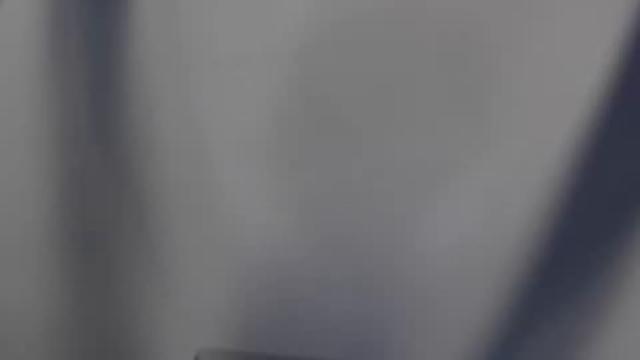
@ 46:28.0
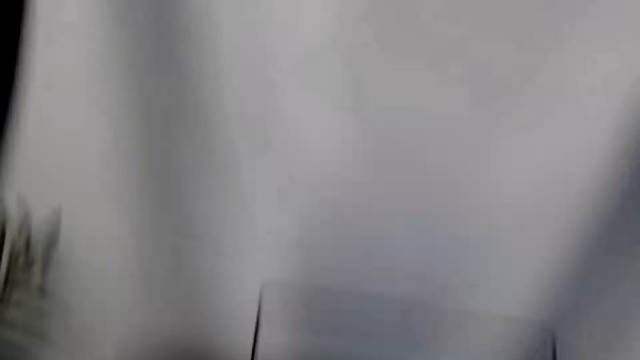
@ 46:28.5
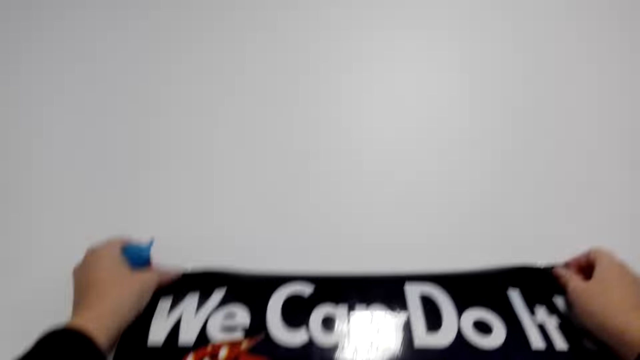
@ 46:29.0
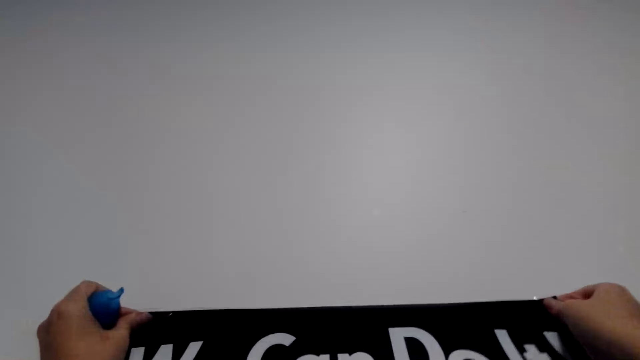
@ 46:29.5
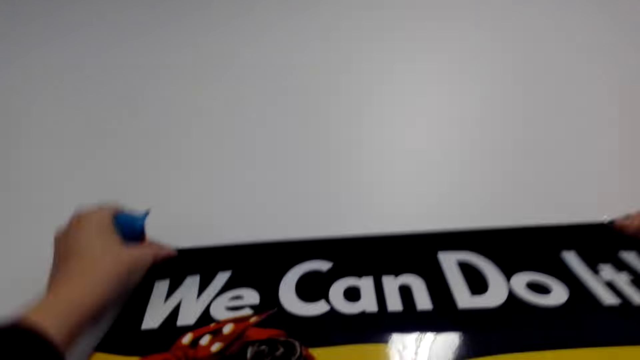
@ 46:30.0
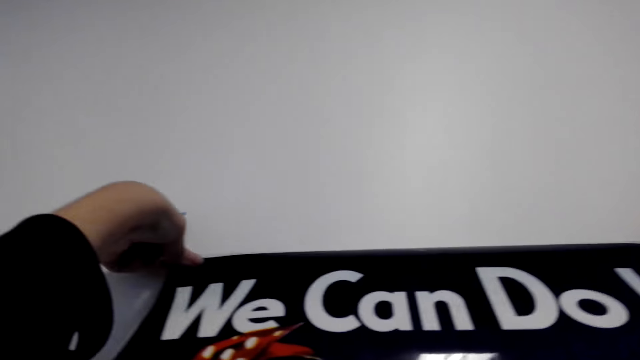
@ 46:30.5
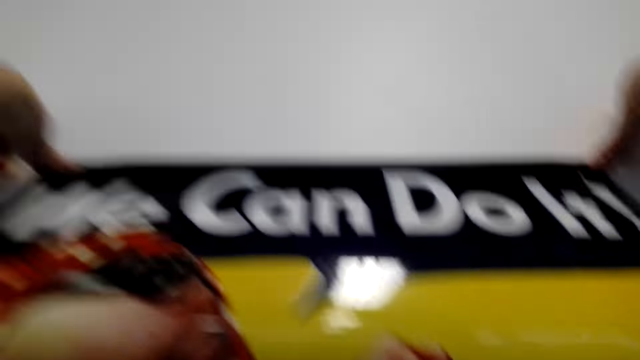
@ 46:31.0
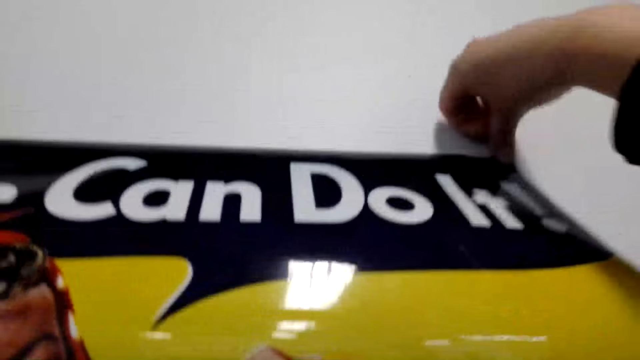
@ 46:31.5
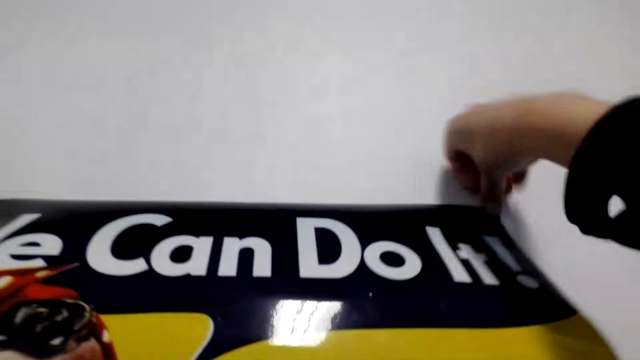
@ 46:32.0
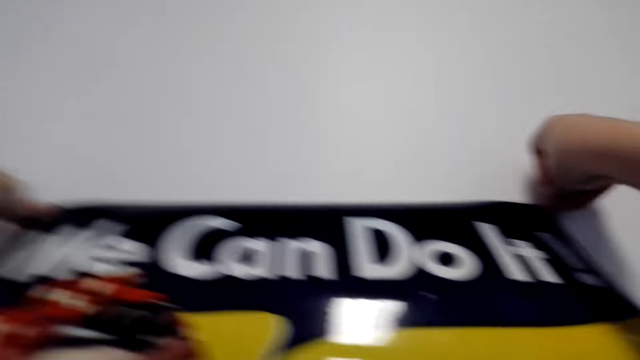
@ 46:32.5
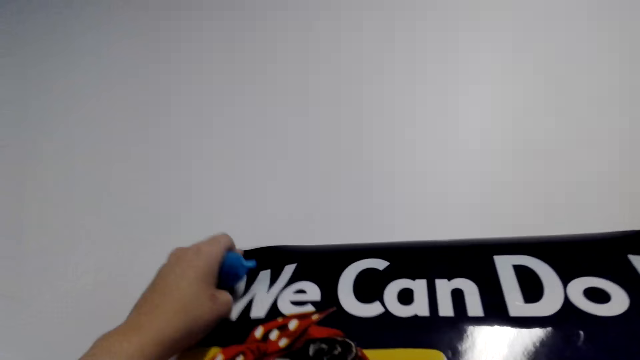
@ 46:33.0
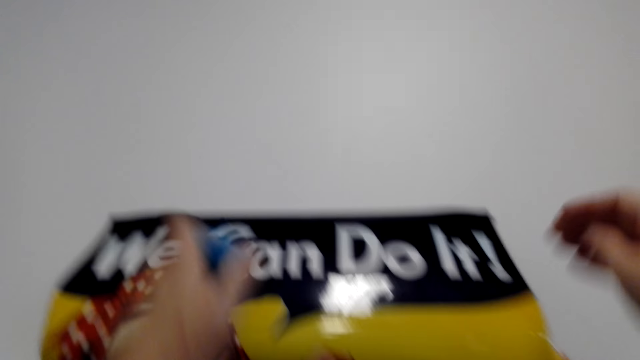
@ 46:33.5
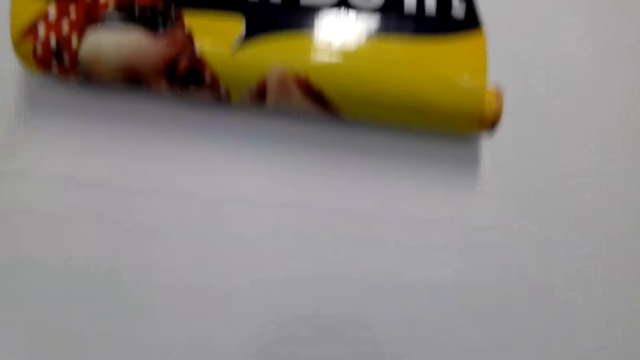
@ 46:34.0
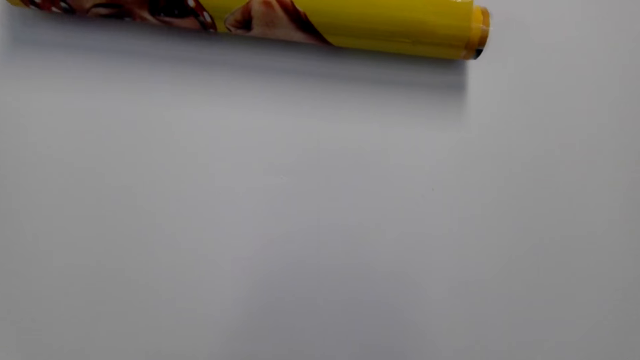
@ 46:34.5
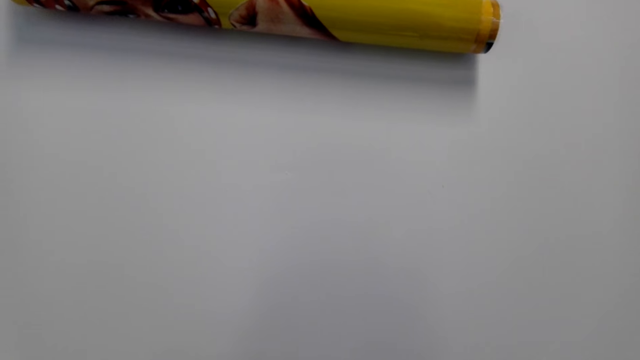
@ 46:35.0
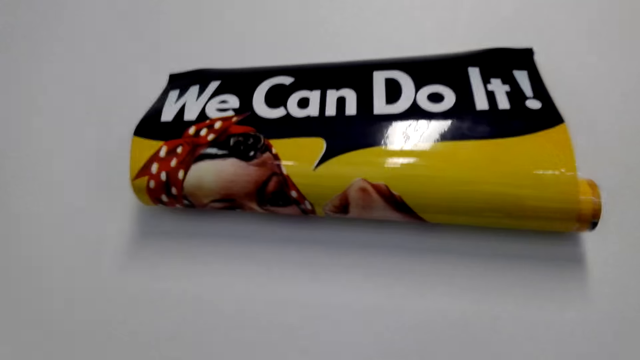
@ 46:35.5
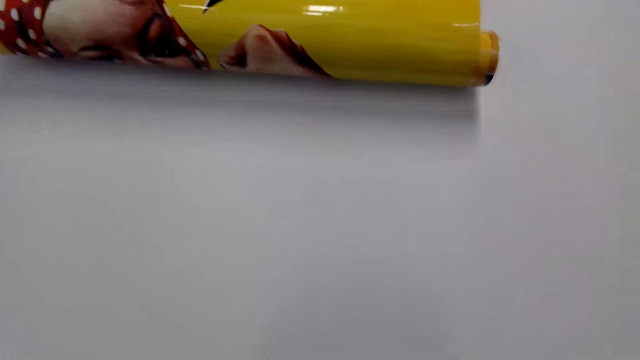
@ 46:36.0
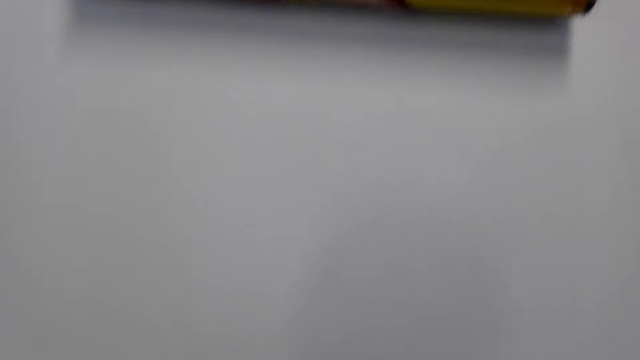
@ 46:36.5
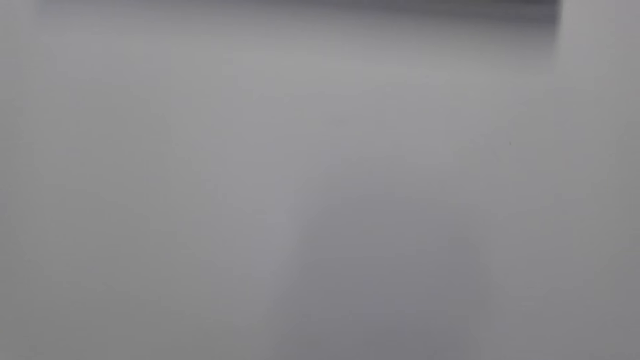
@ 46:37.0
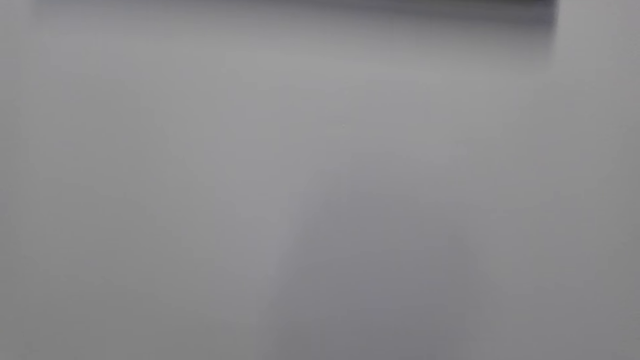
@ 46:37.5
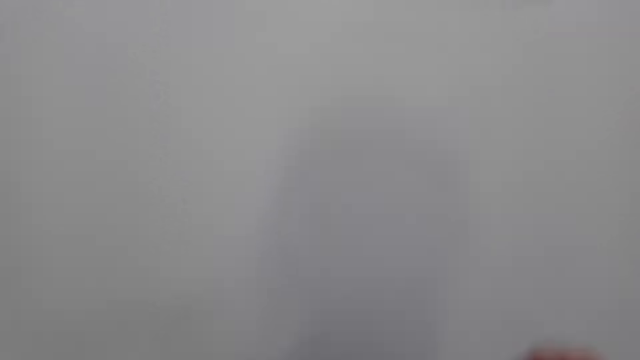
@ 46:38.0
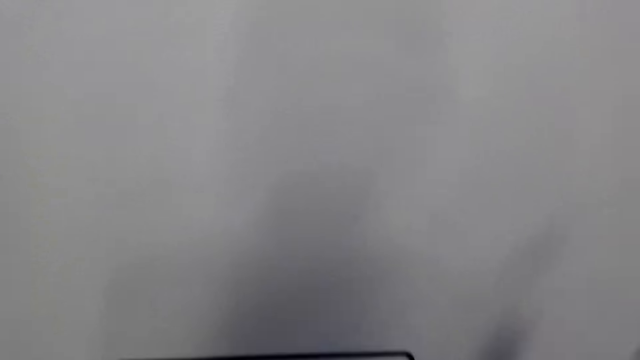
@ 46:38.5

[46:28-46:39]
The camera wearer holds a wall art against the wall. They mount the wallpaper on the wall. They tape the wall art on the wall. They align the tape.

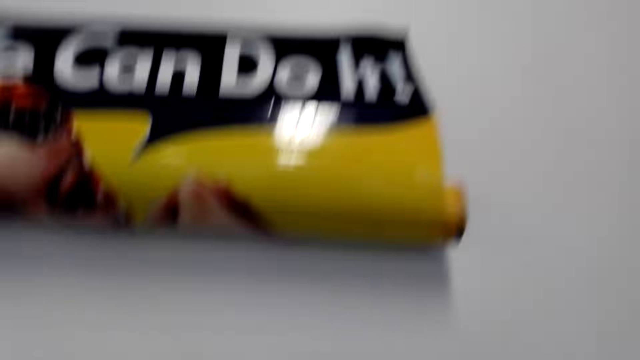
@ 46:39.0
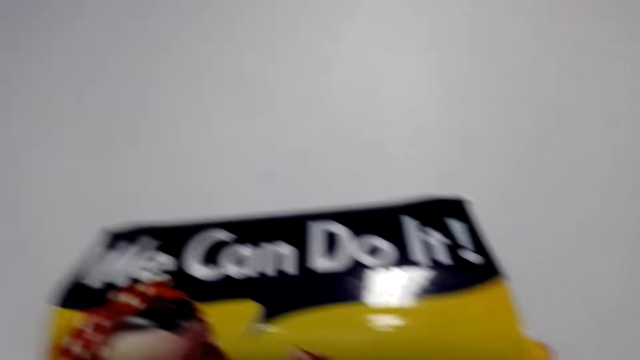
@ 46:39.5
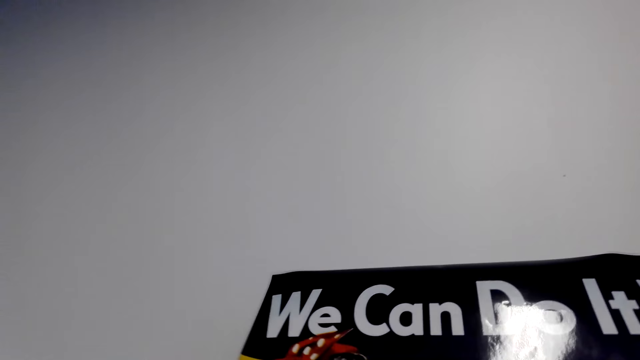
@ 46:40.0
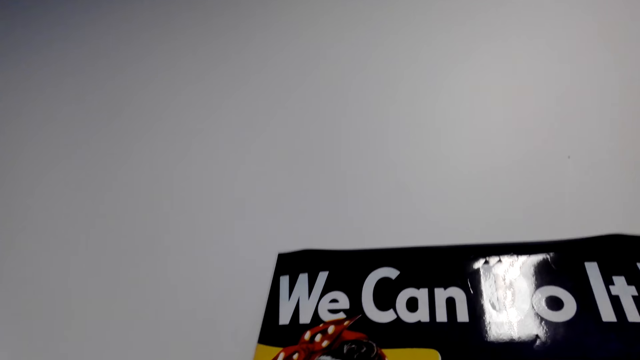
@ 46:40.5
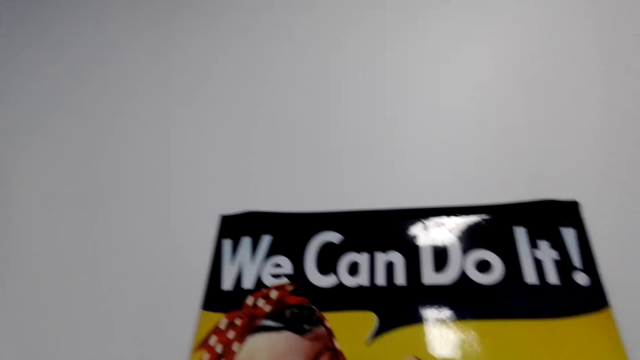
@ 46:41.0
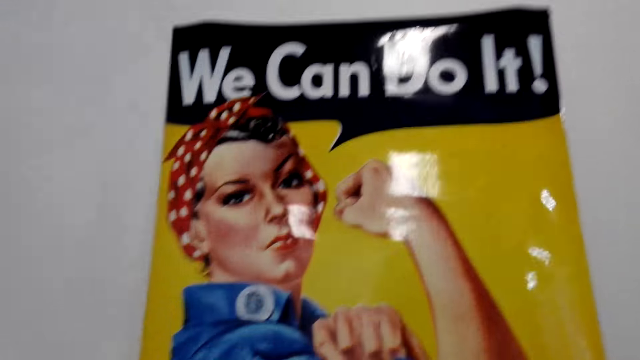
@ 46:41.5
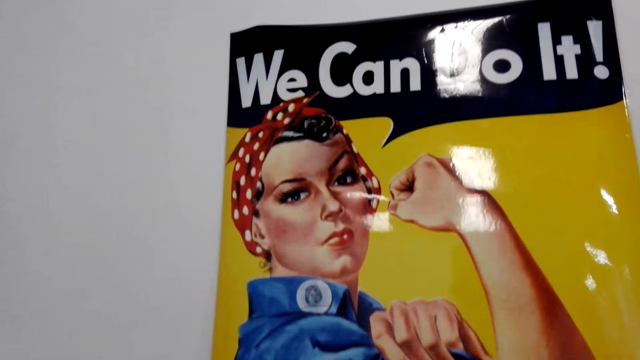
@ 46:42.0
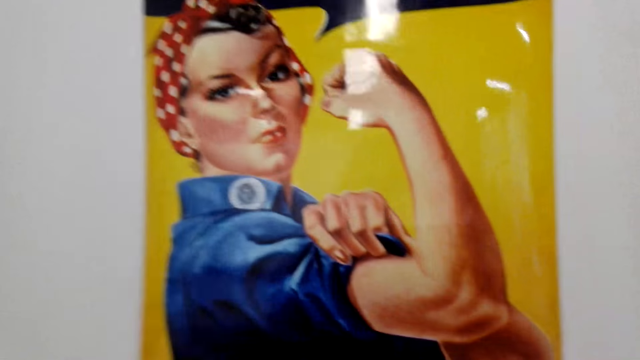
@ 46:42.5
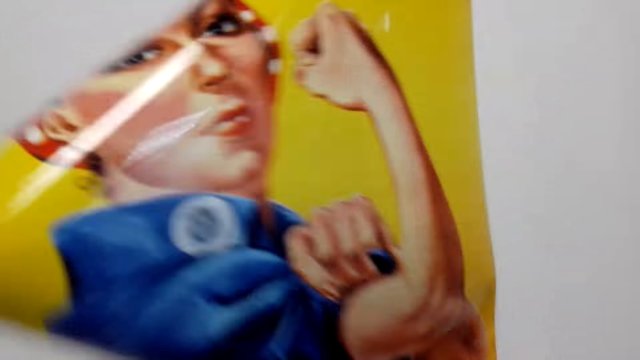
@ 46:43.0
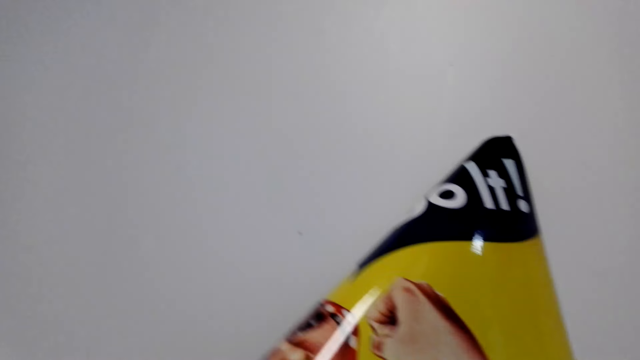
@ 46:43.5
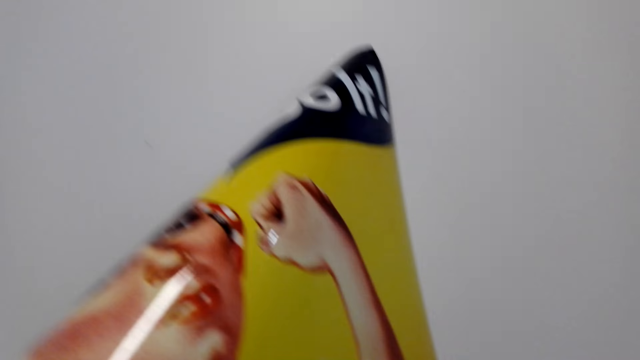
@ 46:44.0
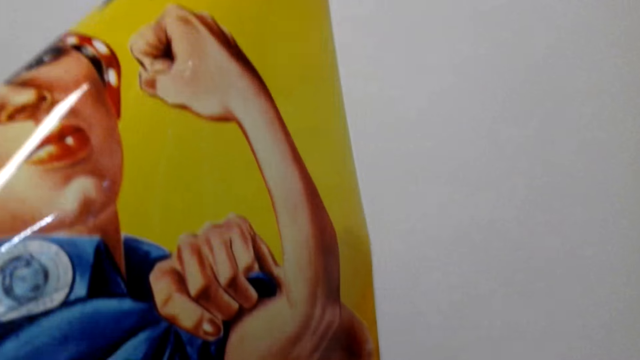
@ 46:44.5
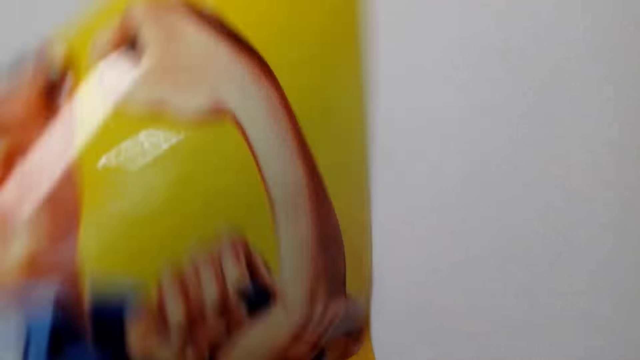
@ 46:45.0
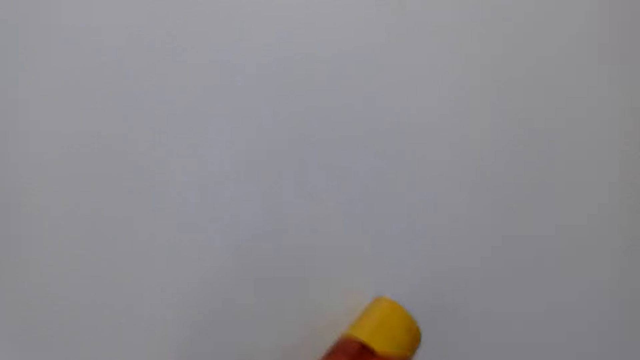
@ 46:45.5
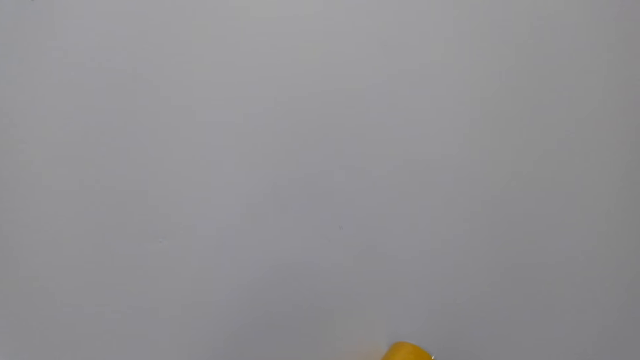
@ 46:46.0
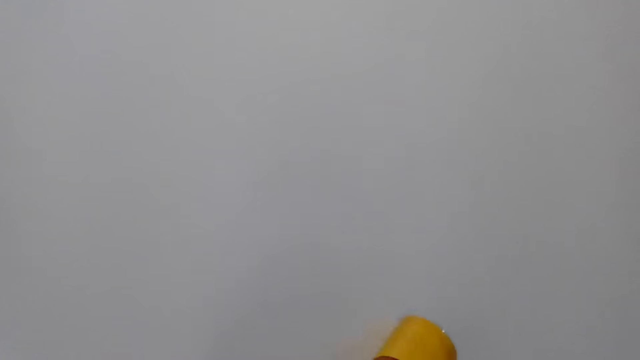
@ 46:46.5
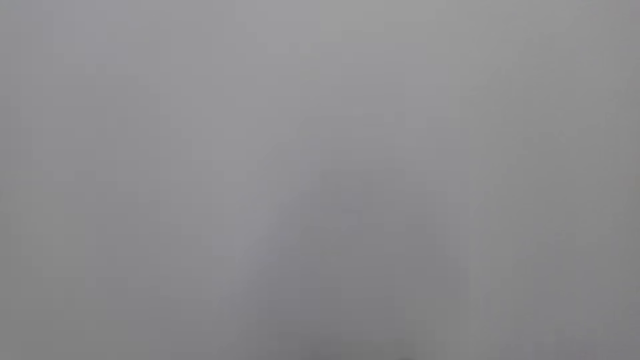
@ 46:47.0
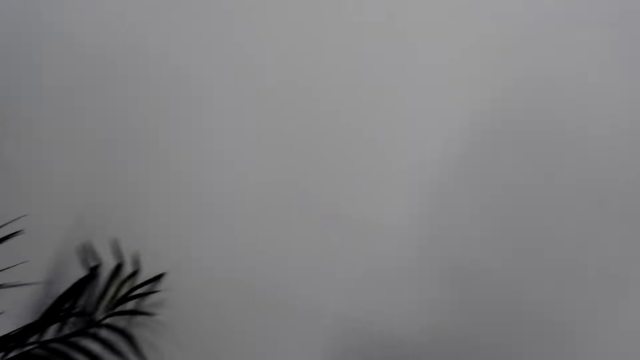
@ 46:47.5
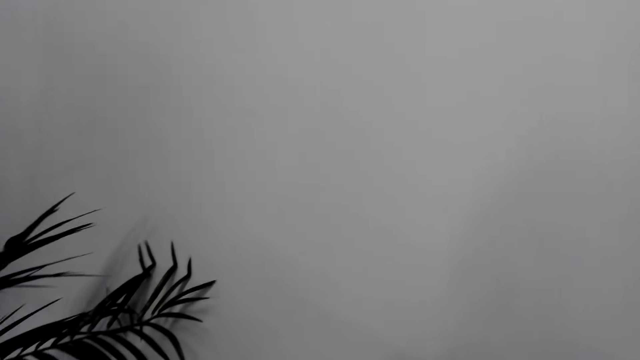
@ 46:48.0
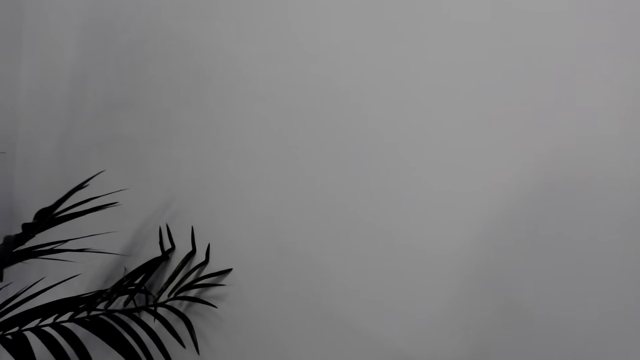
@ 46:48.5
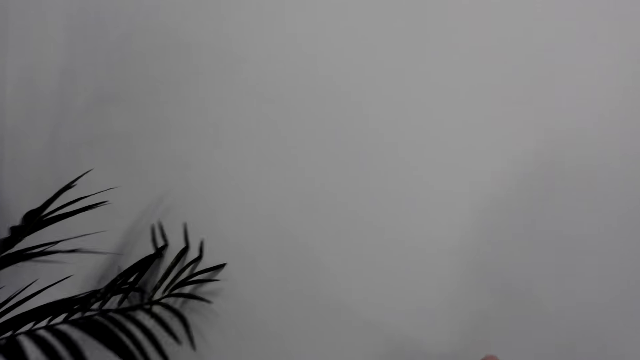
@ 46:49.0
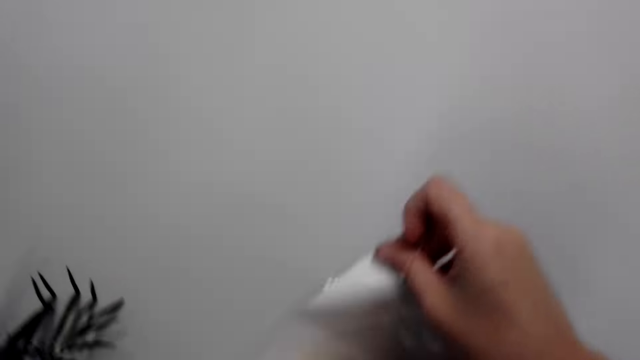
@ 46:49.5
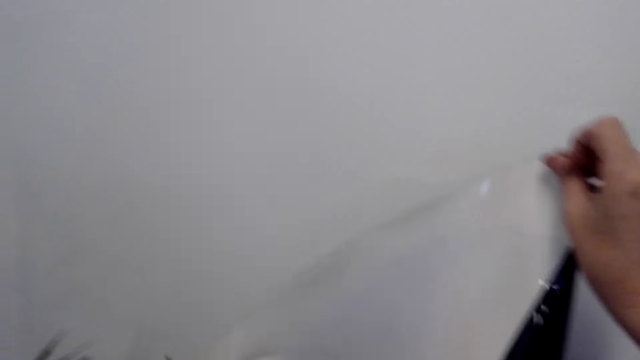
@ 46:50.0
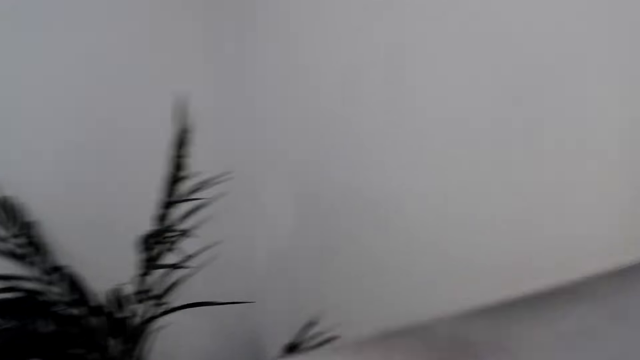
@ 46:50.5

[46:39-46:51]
The camera wearer spreads the wall art on the wall. They pull the wall art from the wall. They look around the room.
